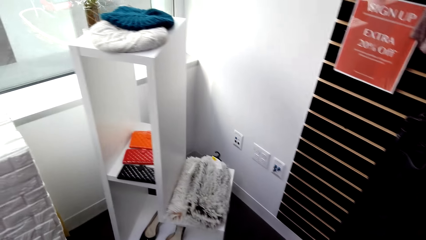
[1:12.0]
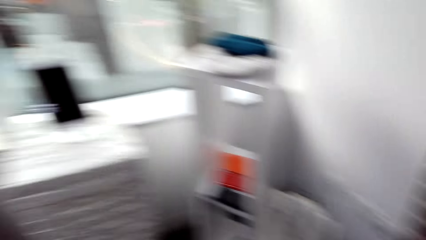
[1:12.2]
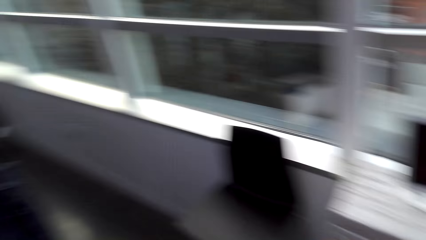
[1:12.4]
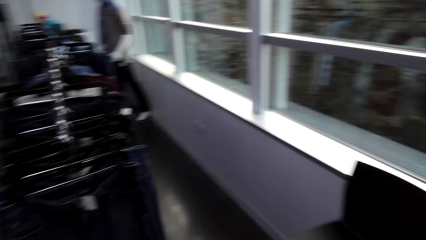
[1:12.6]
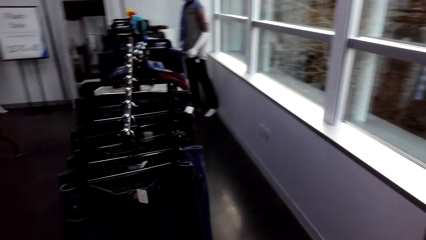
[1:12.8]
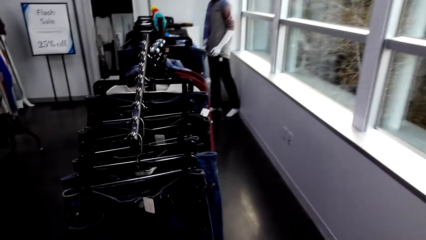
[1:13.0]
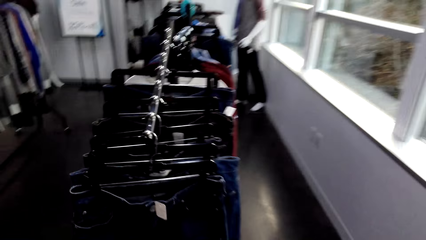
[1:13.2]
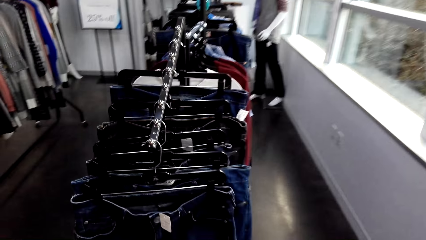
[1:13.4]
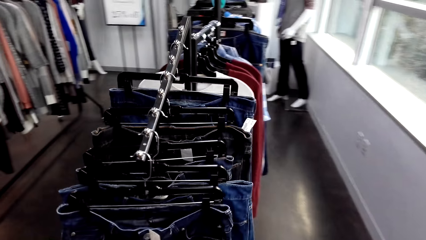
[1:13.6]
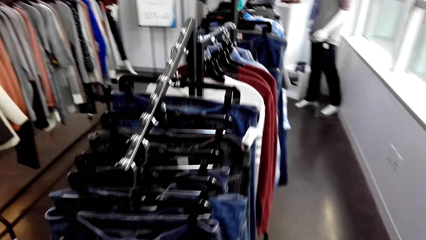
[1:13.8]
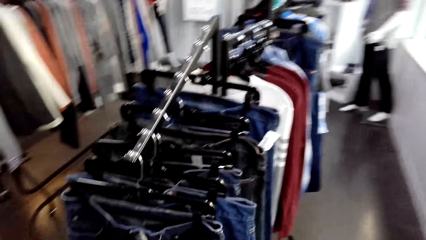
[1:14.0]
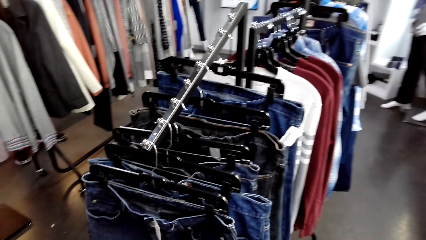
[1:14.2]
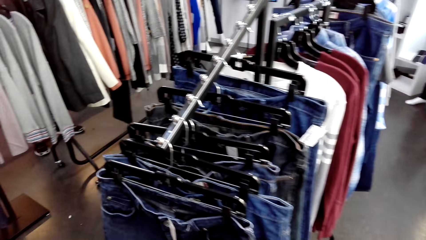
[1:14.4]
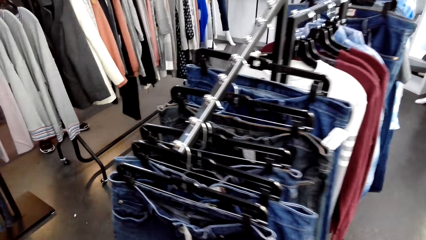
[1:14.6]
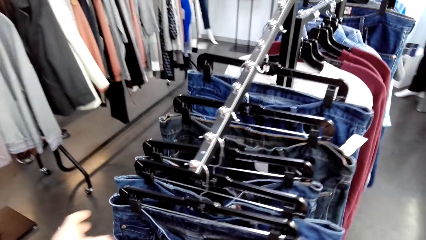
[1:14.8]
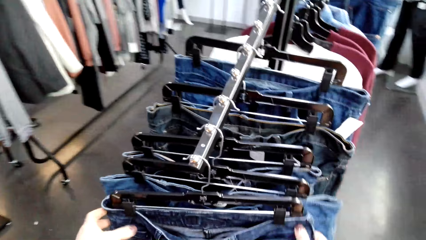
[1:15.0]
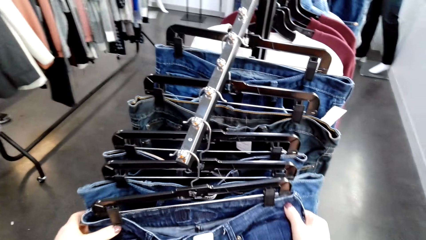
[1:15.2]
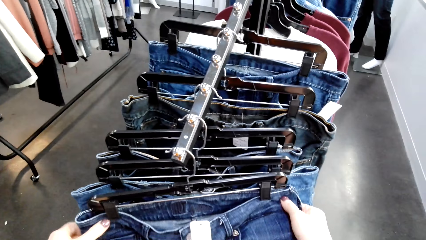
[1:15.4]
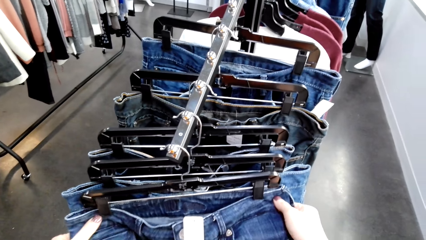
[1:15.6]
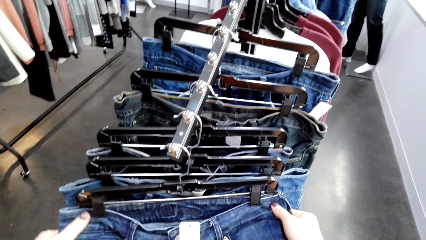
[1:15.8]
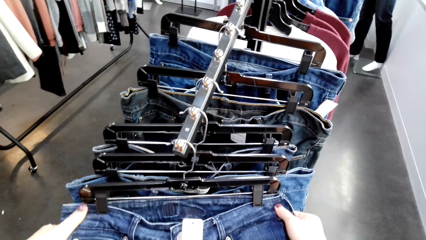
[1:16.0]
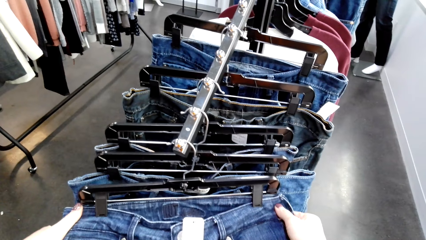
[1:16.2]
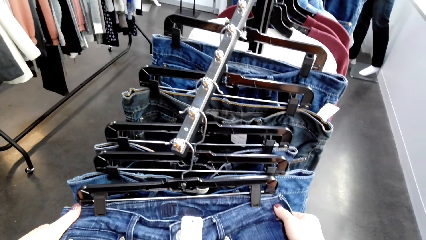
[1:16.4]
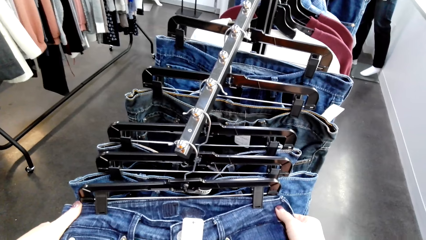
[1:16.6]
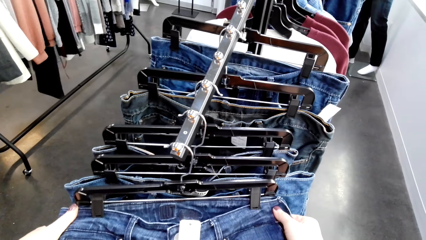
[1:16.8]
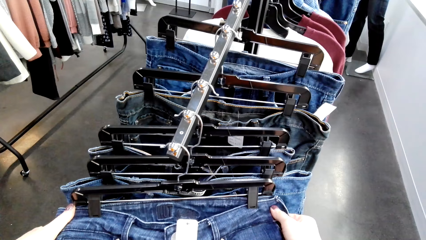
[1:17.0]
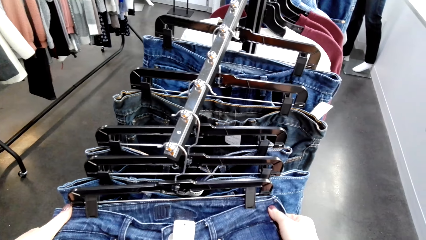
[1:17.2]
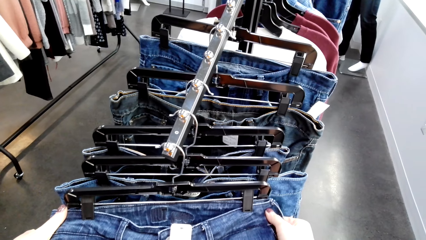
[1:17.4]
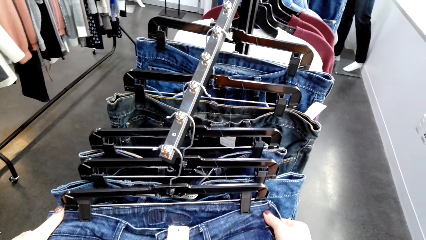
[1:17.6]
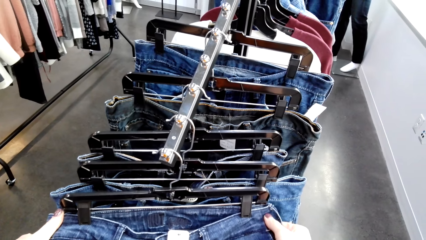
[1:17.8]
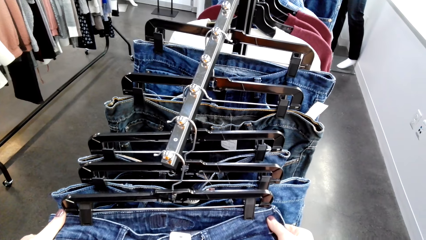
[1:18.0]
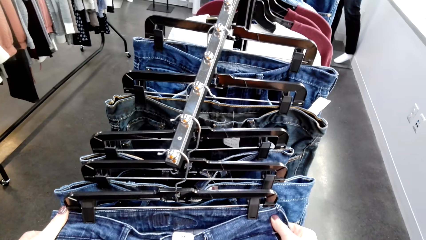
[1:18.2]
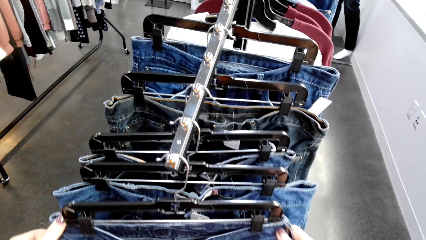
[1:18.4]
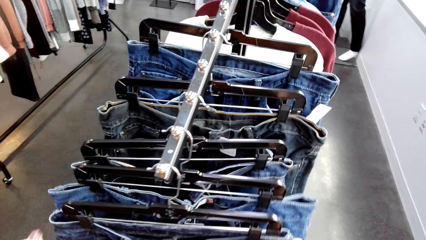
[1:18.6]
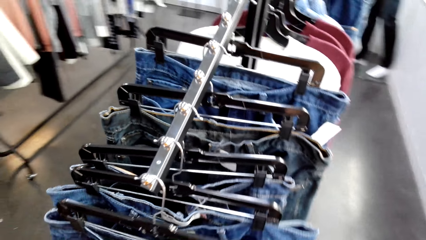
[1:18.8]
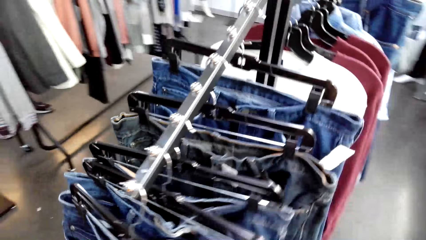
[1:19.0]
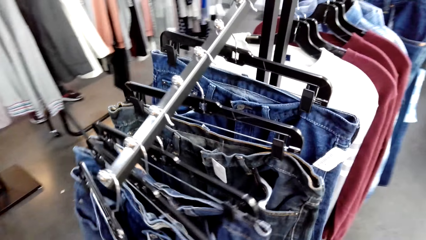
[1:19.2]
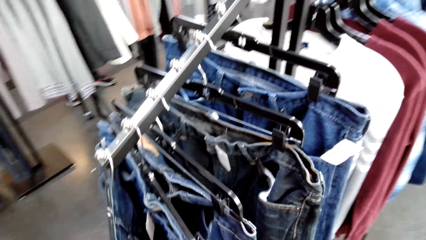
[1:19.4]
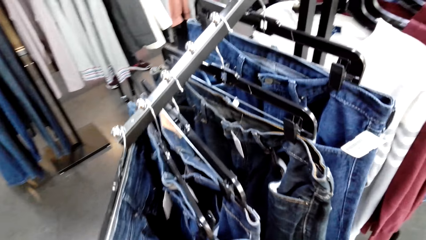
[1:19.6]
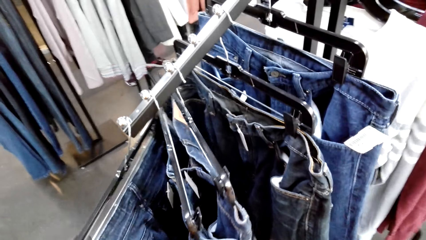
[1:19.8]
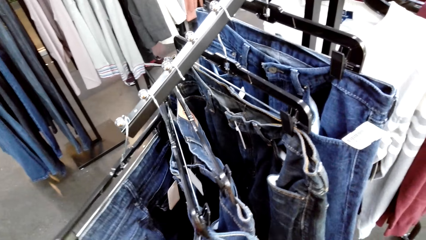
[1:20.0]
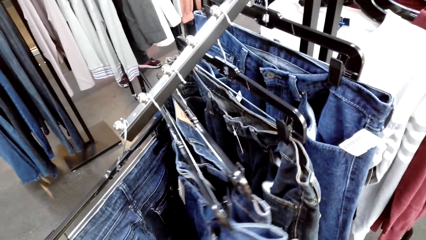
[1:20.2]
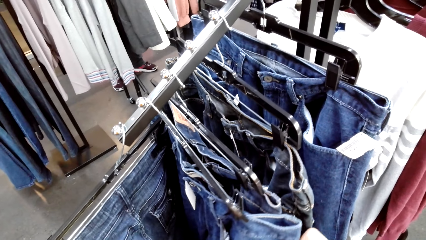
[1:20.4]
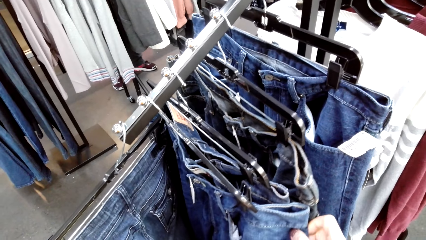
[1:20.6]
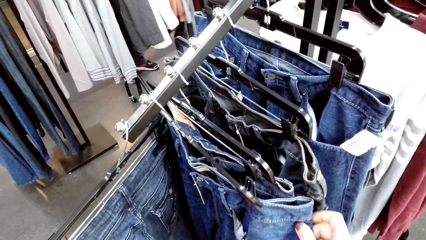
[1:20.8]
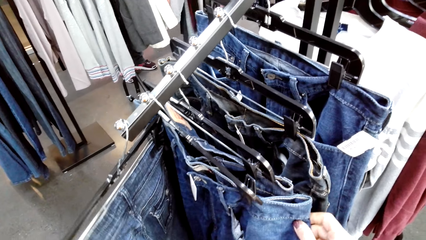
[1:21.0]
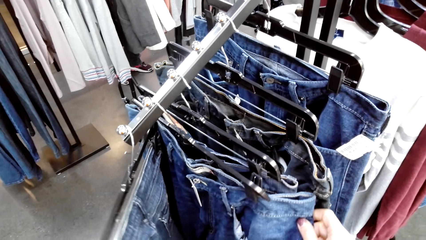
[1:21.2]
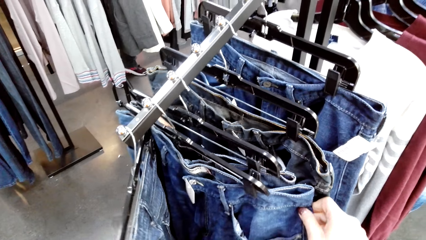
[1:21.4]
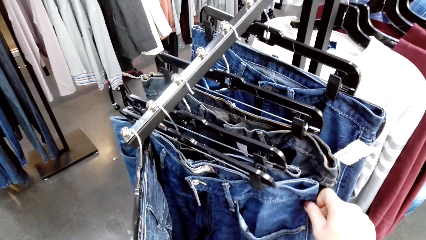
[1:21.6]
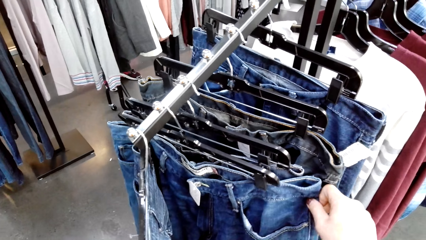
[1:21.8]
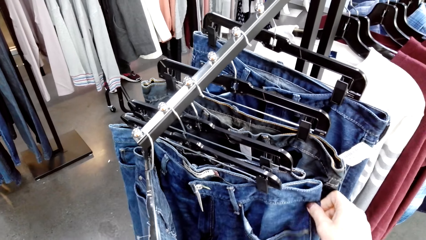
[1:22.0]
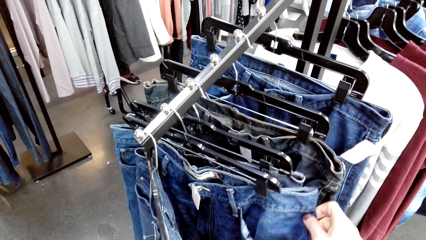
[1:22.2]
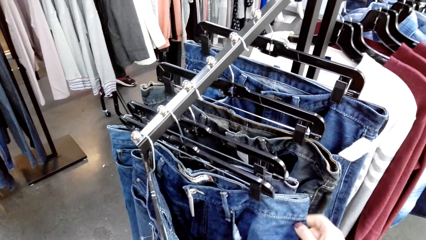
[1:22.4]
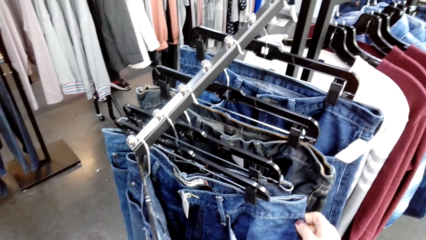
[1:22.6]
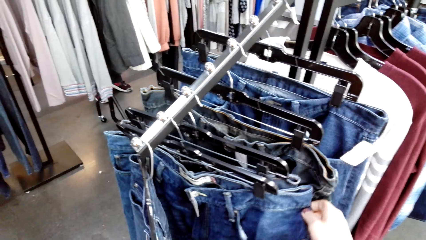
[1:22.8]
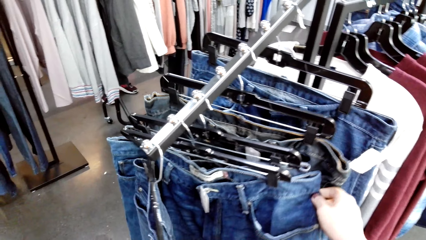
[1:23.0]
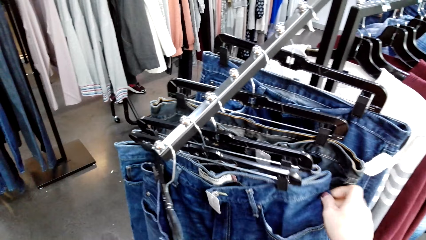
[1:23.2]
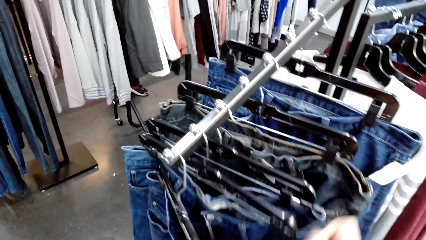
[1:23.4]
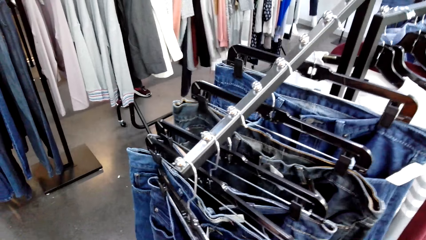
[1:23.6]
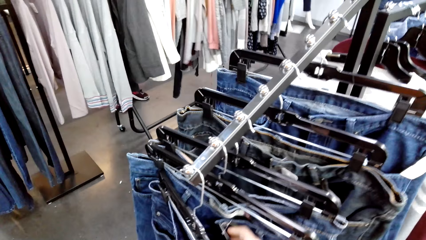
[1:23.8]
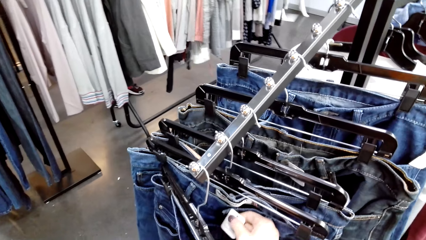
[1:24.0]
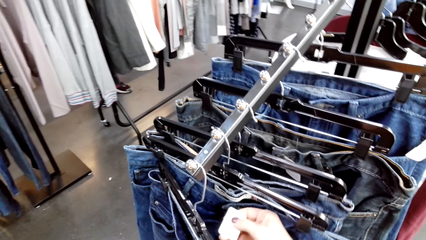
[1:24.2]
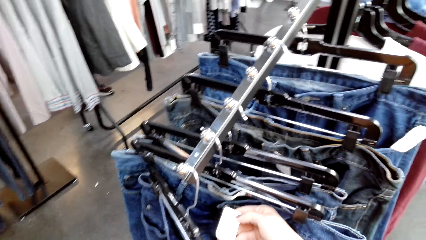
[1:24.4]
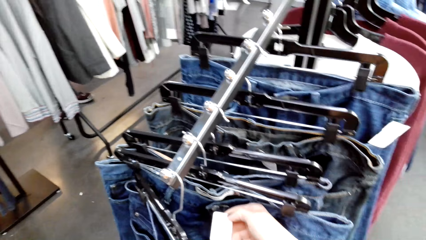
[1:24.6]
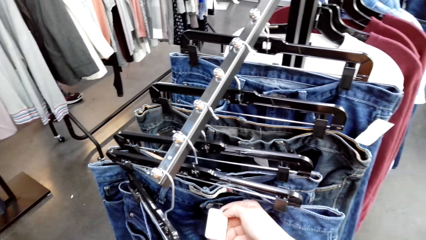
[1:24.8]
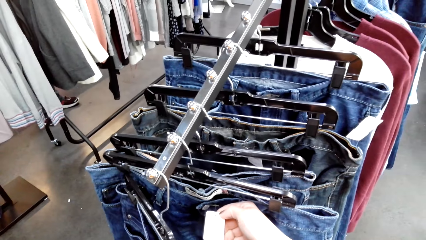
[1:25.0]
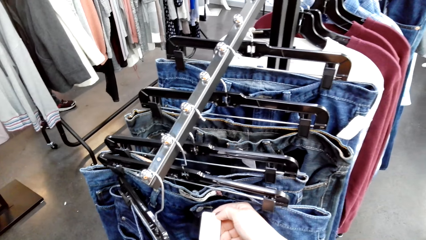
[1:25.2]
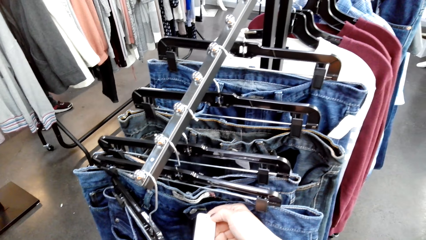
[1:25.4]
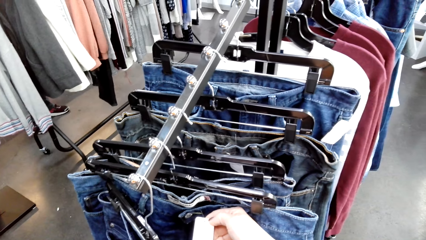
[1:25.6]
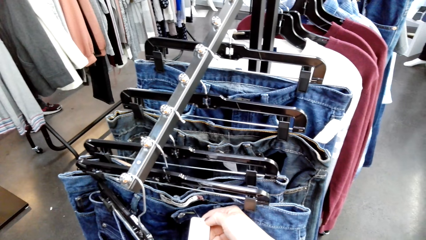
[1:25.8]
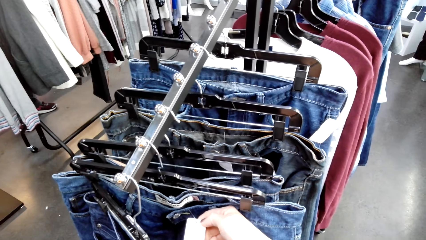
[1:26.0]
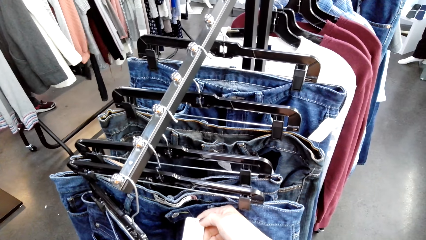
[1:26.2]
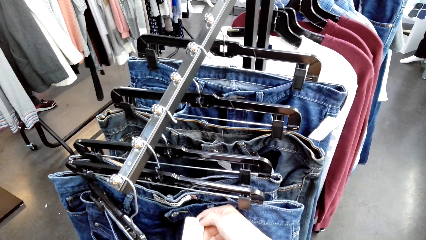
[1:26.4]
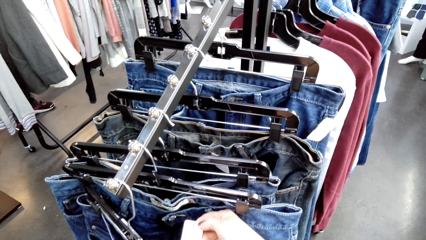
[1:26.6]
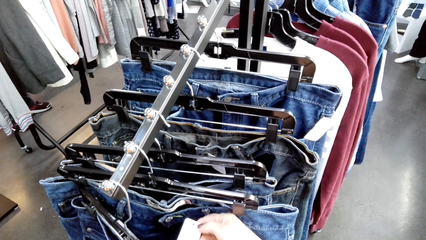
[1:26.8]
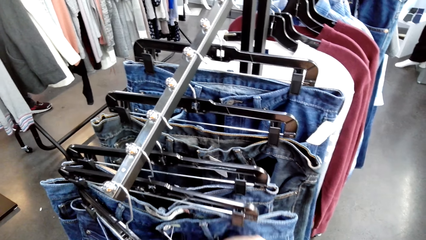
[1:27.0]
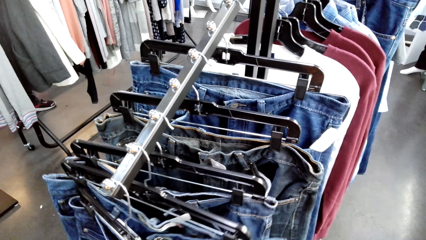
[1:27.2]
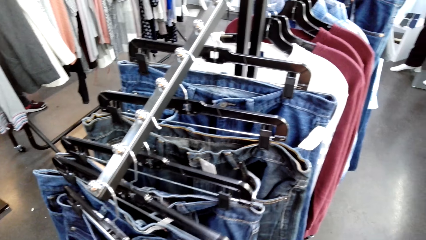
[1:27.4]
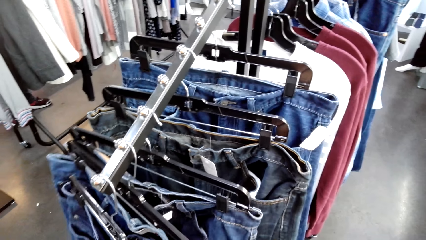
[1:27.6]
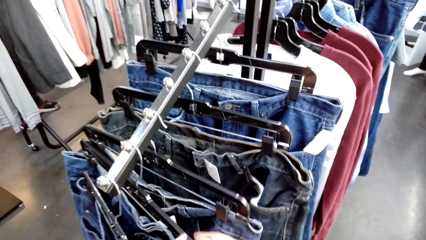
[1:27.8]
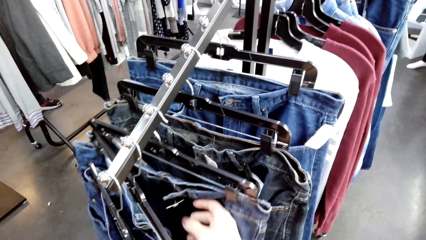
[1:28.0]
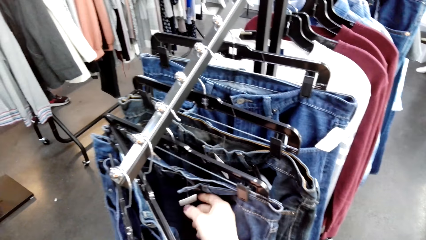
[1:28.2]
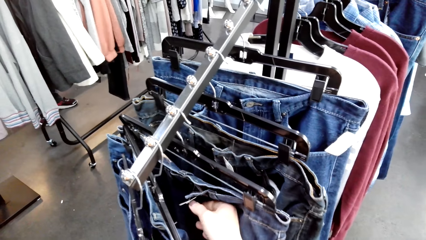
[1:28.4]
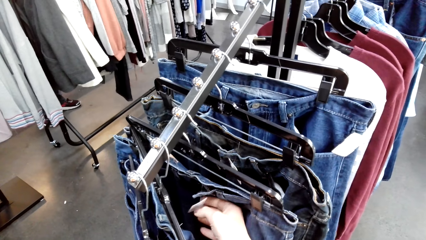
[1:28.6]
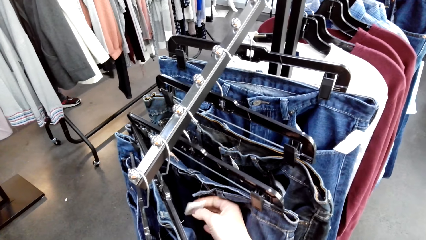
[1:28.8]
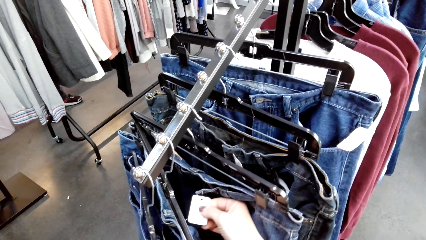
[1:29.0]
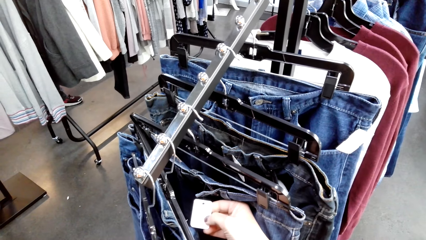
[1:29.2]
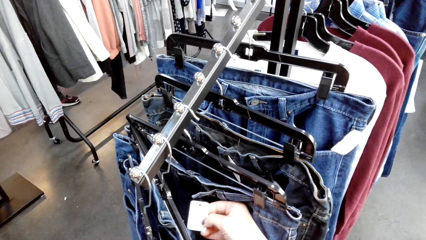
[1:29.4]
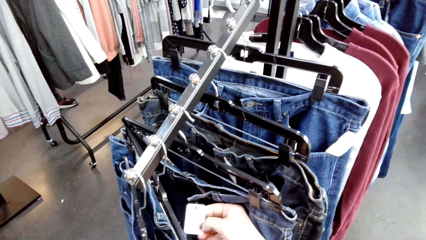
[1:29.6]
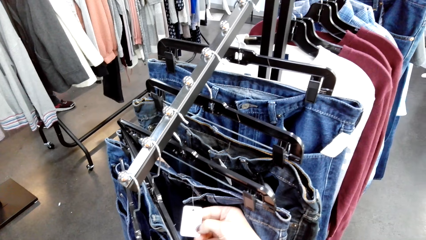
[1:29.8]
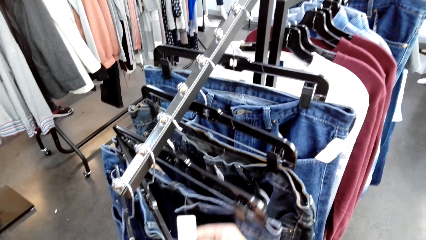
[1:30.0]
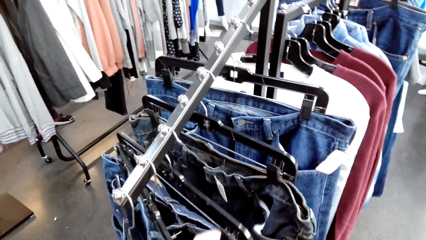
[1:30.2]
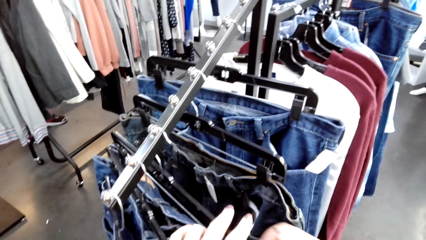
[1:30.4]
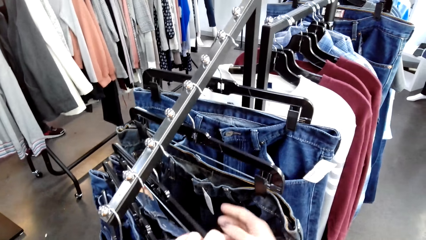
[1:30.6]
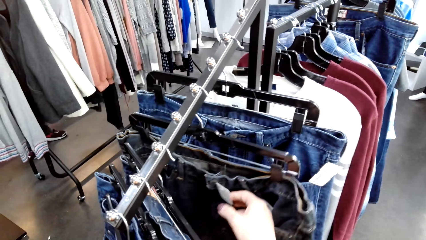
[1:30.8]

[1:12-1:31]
The camera wearer walks around the room. They touch a trouser. They select the trousers on the hangers. They look at the trousers. They look at a tag. They move the trouser. They look at a tag.
